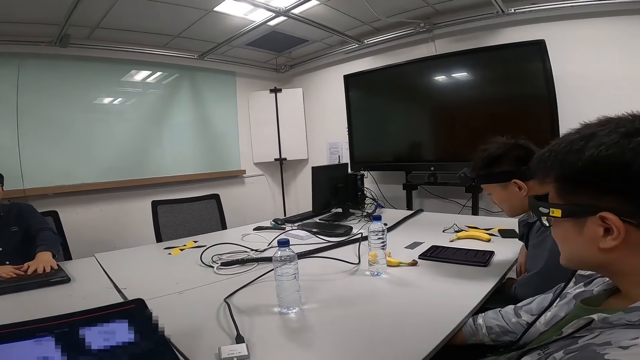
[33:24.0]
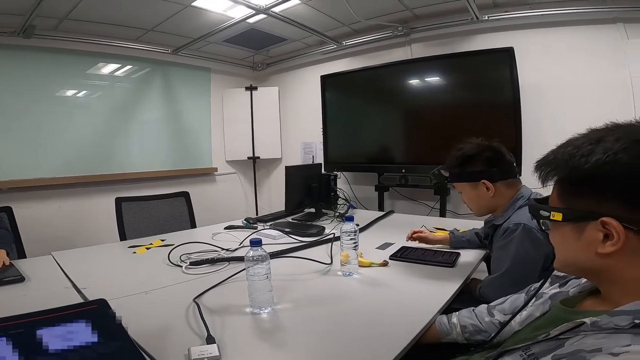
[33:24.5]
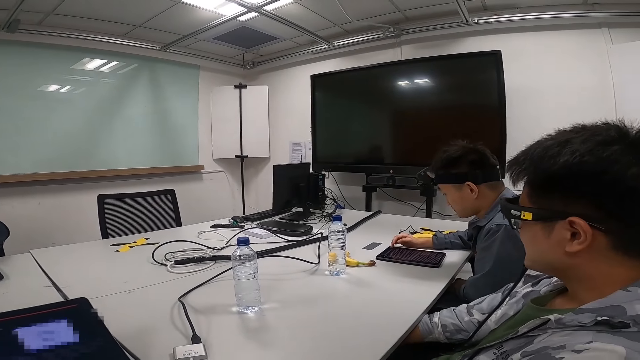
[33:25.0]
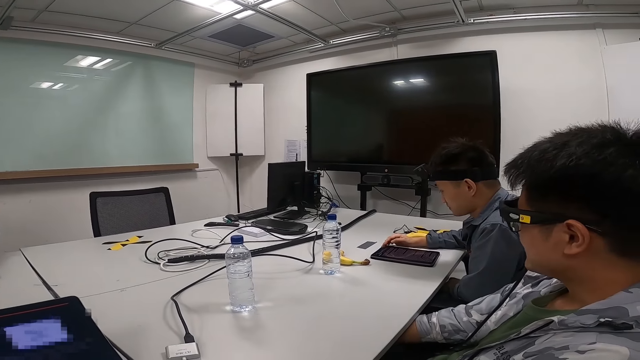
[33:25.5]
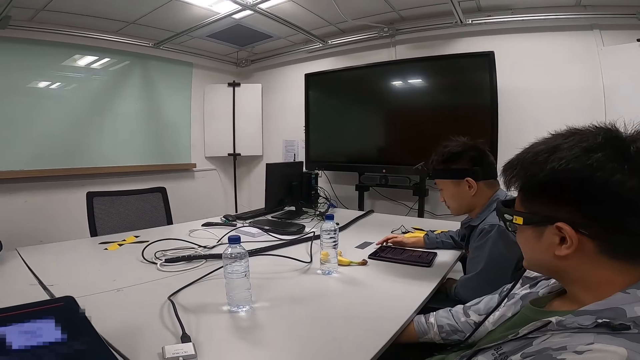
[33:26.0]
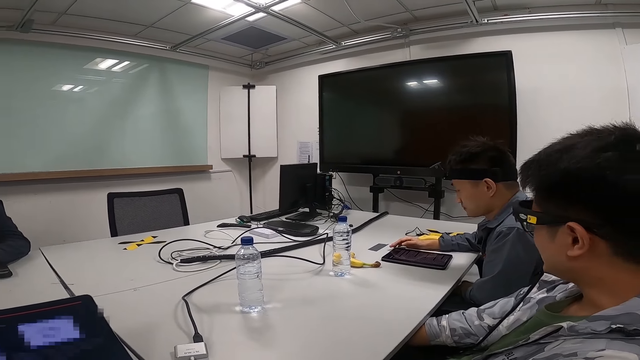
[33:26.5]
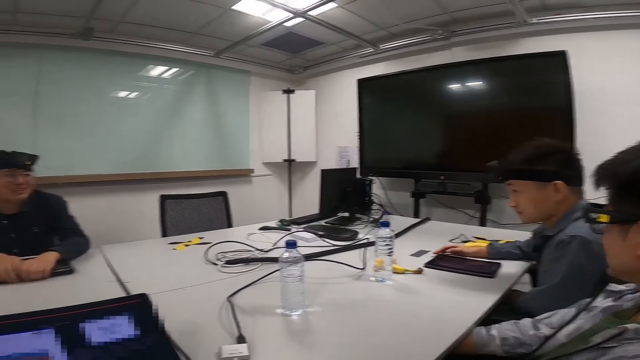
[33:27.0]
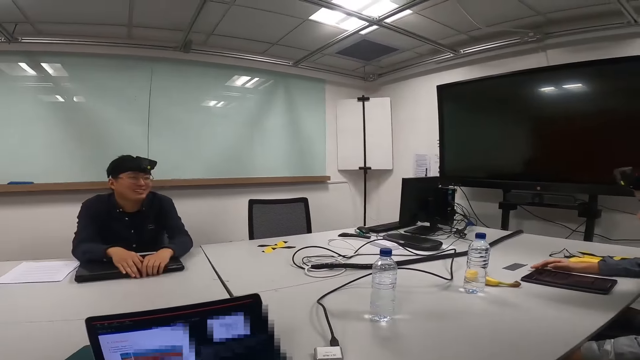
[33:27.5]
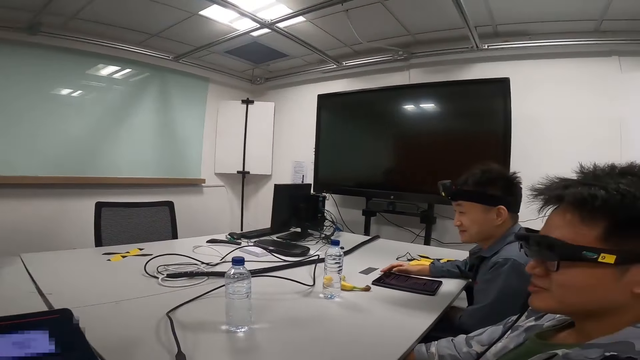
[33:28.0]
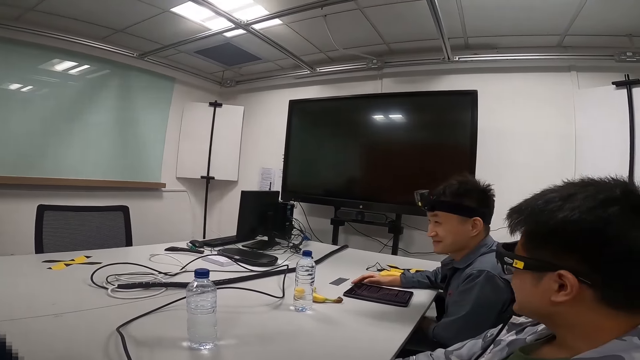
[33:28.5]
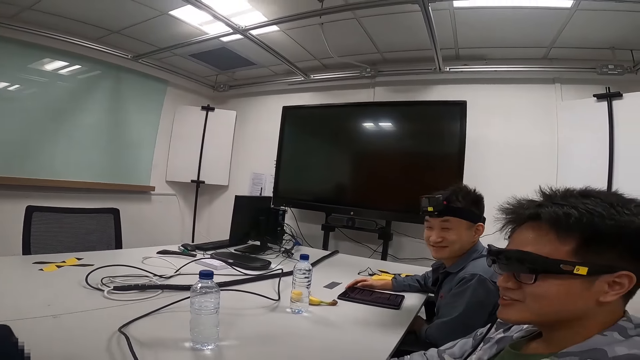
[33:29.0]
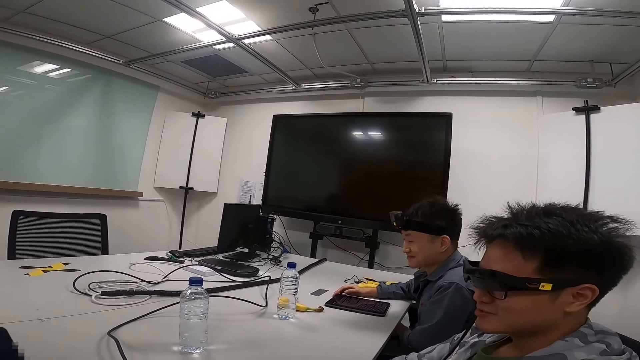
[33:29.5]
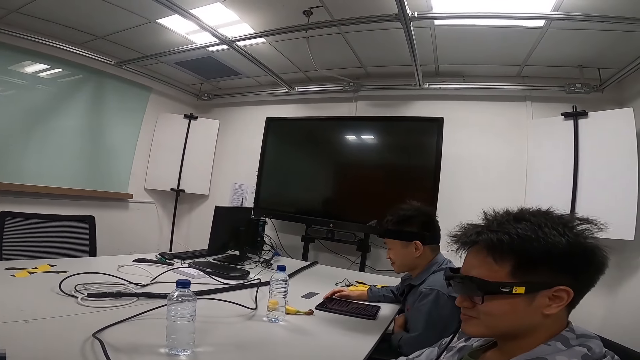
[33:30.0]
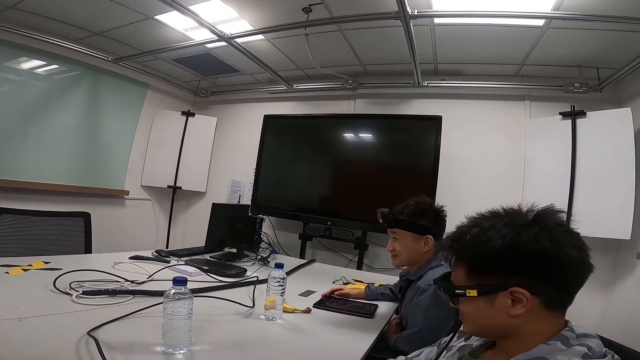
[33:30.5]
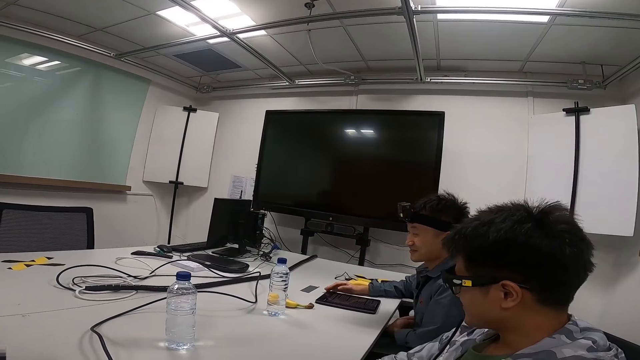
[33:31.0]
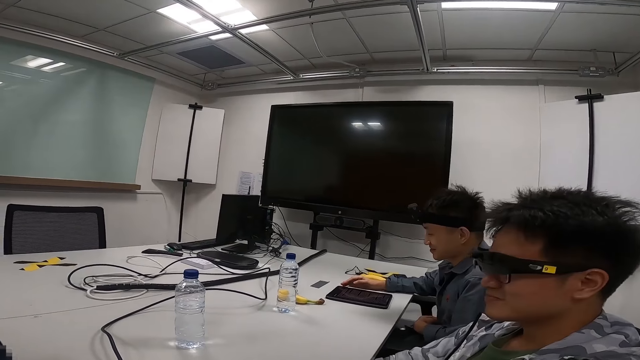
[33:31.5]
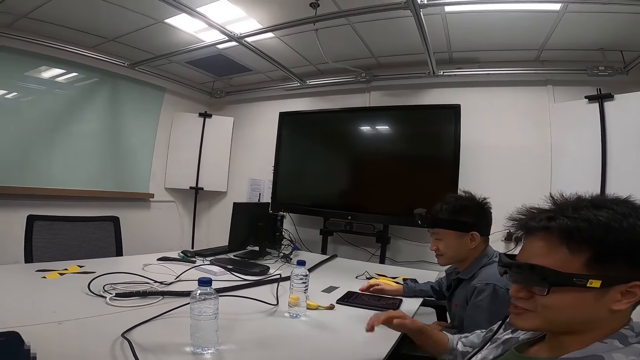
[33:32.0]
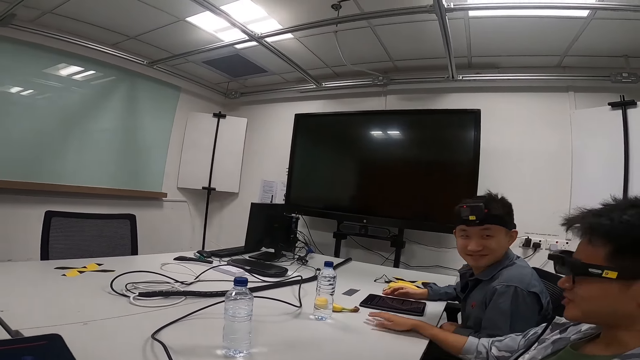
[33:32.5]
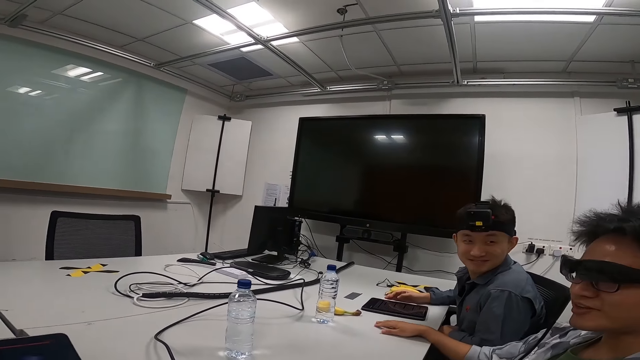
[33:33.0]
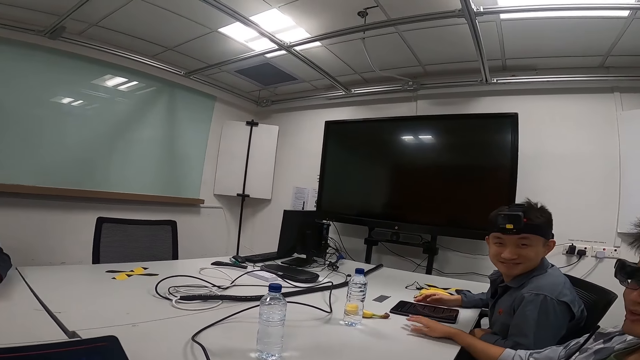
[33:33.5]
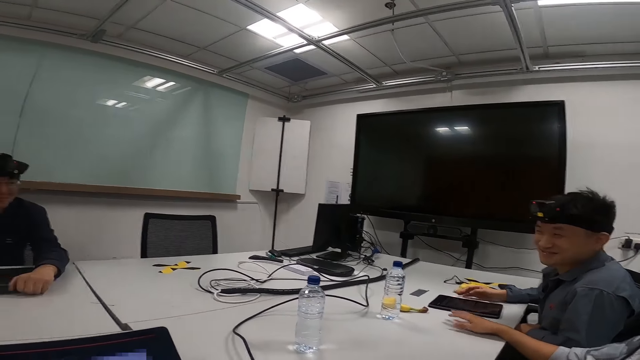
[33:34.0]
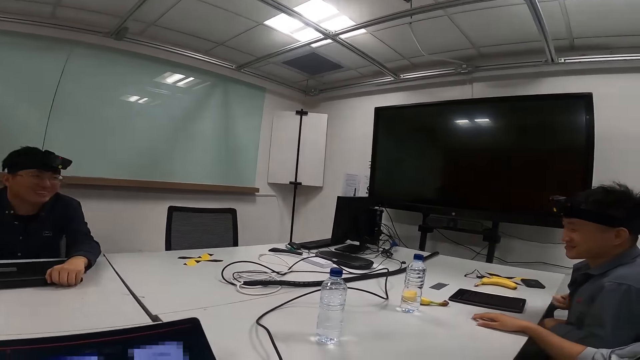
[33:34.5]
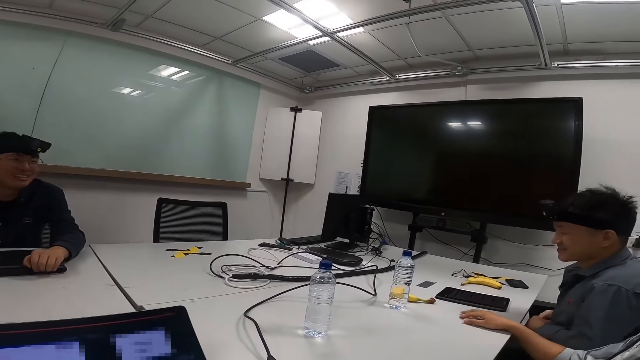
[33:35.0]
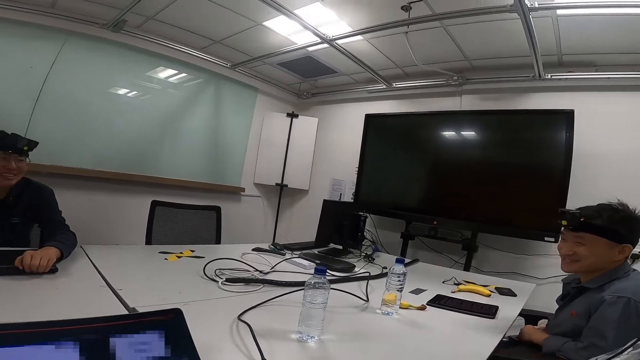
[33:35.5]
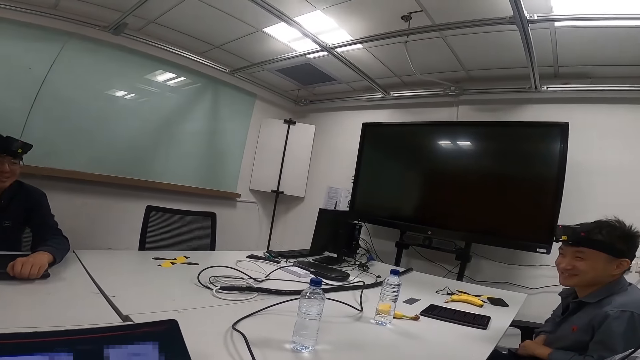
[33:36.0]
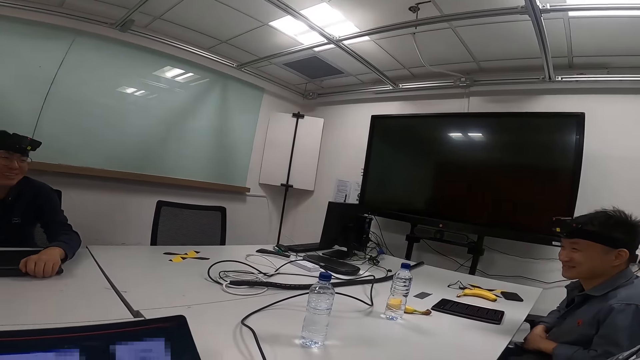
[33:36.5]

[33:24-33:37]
A man operates the tablet. Another man converses. A third man laughs. The first man moves his chair. The second man taps his hand on the table.

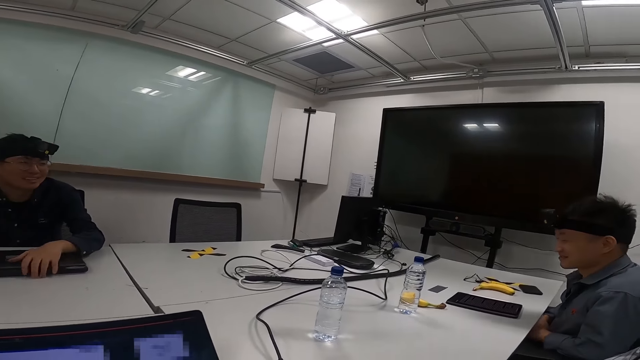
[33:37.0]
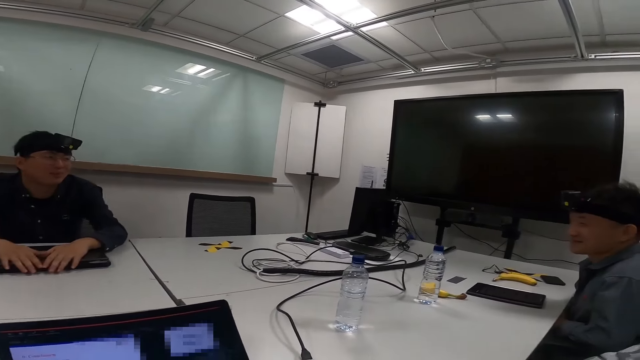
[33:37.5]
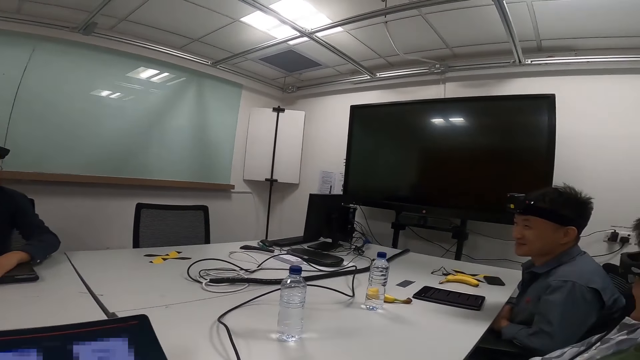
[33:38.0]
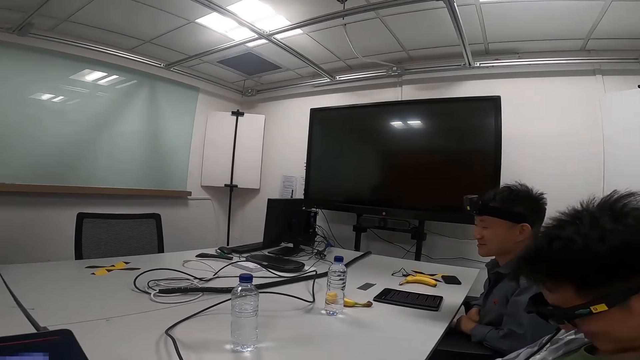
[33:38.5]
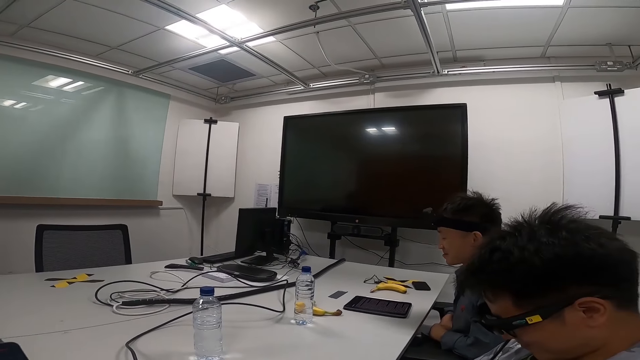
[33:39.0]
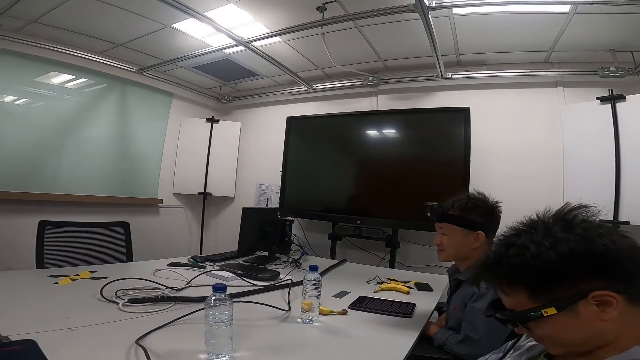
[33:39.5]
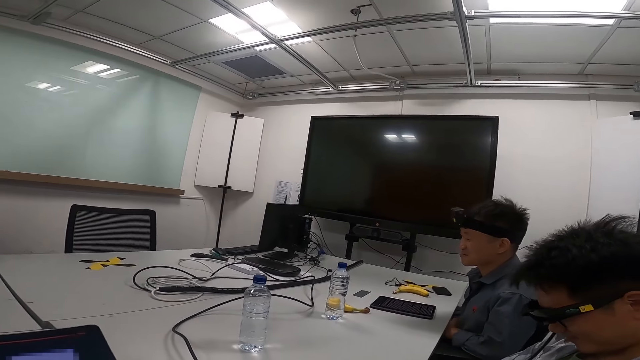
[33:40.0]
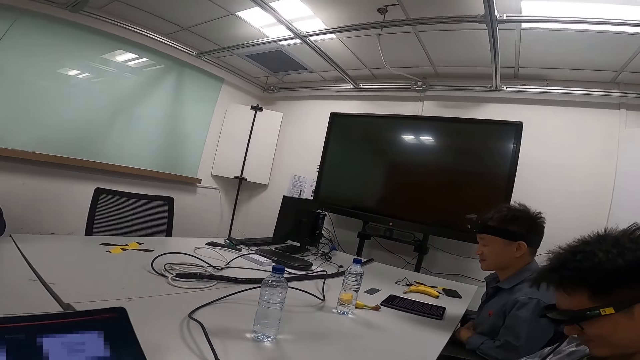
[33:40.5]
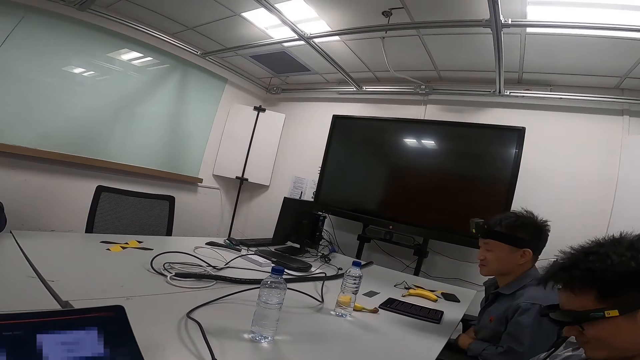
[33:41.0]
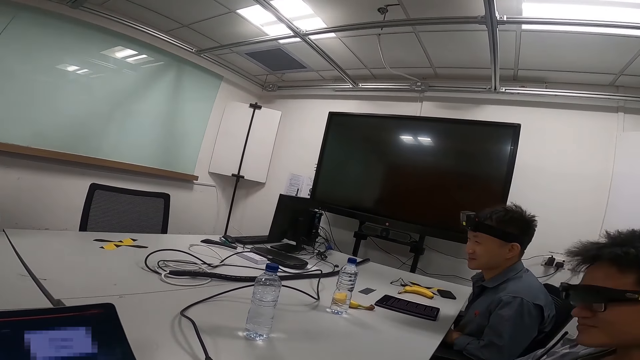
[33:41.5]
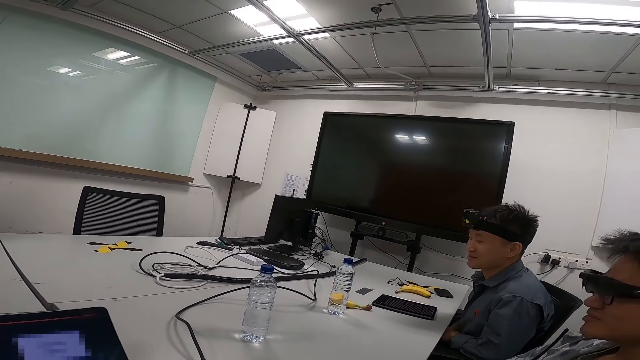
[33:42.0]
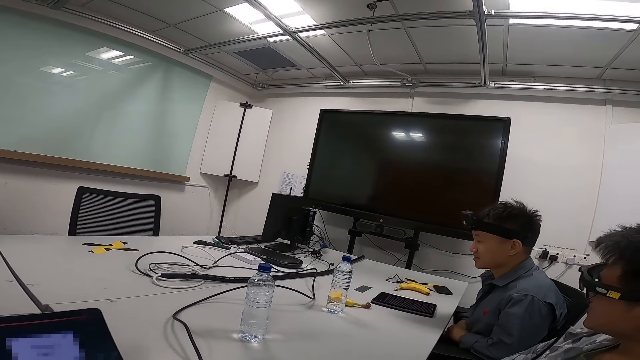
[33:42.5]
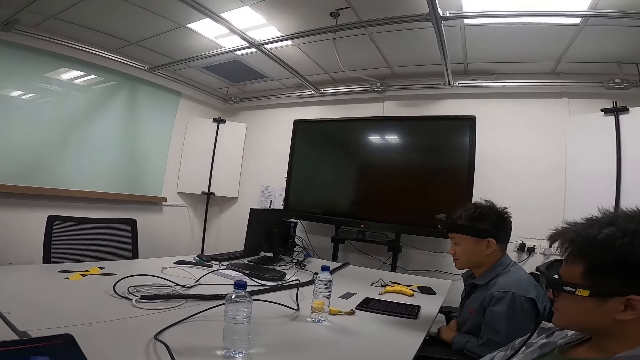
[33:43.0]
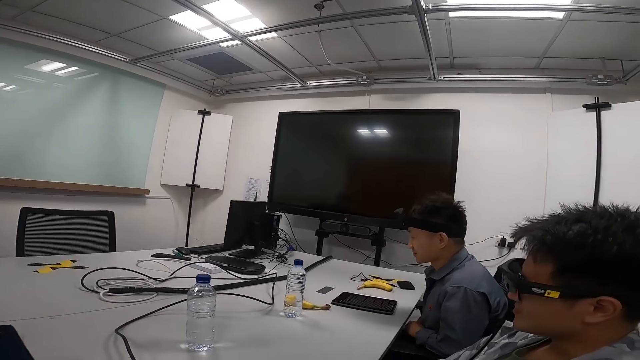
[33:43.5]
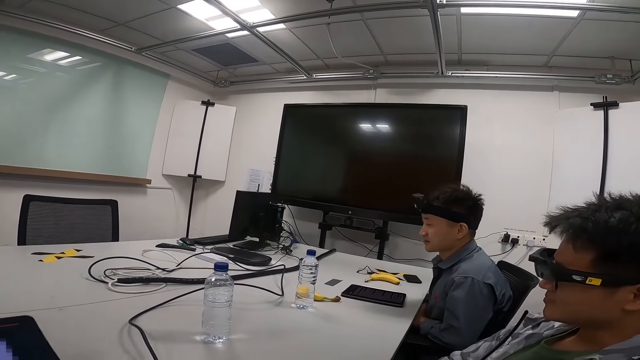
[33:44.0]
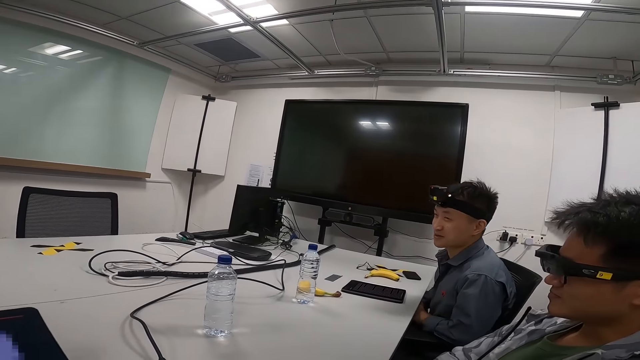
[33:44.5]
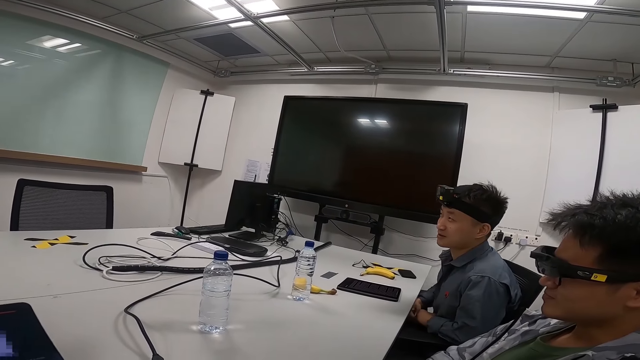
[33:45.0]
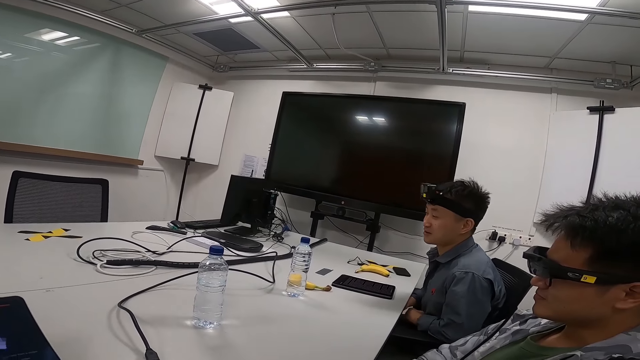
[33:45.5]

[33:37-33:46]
A man converses. Another man converses.
